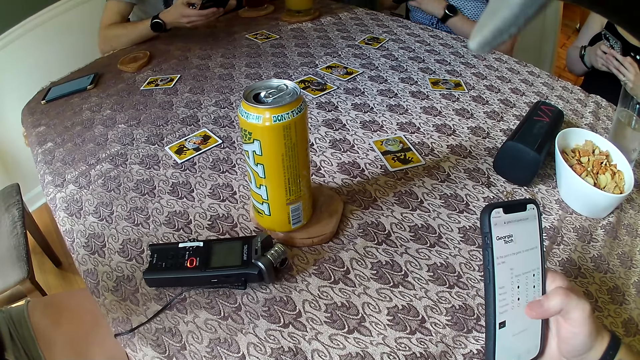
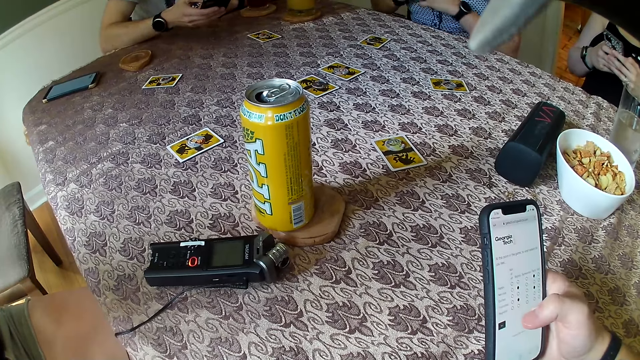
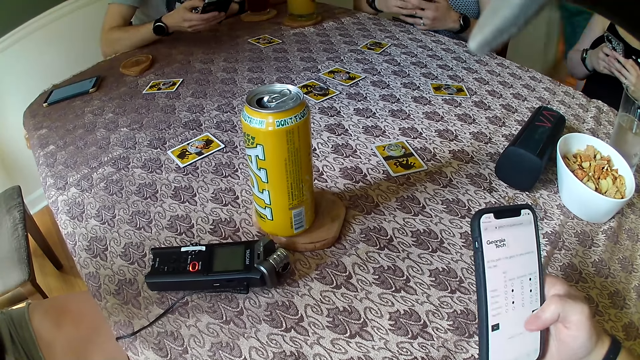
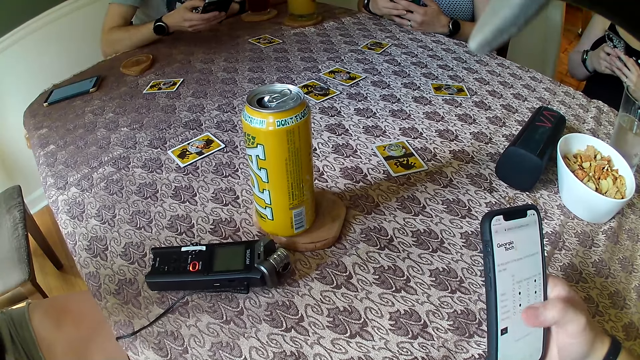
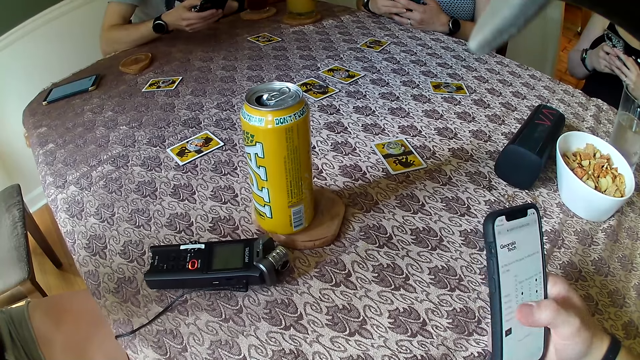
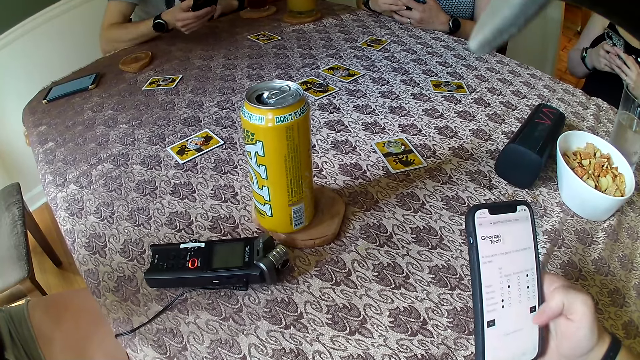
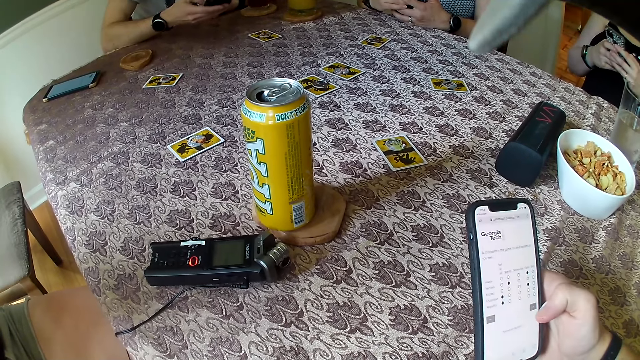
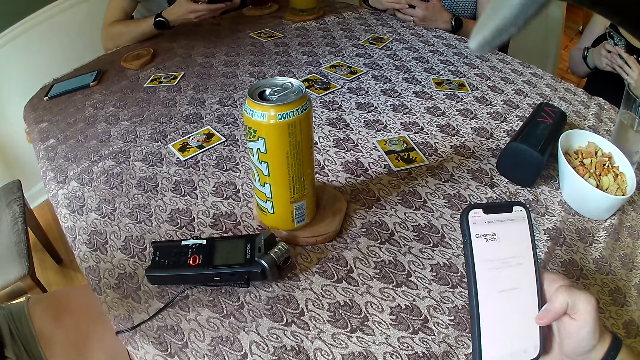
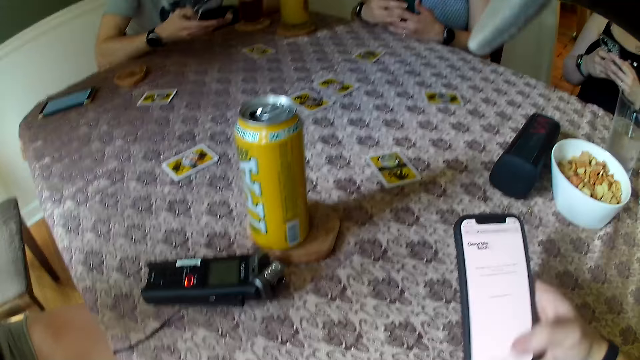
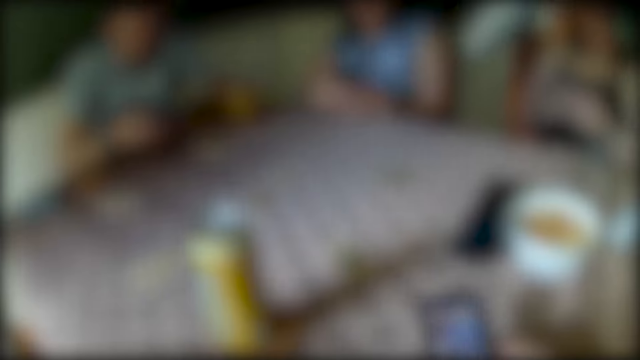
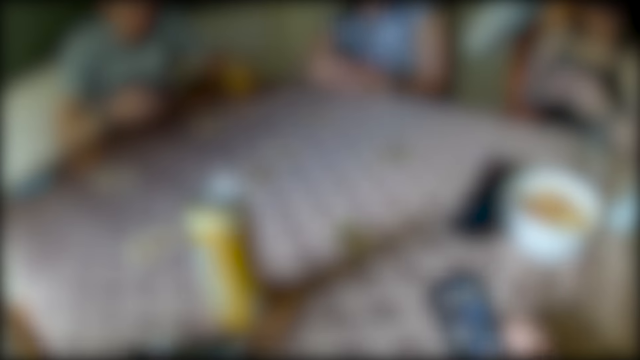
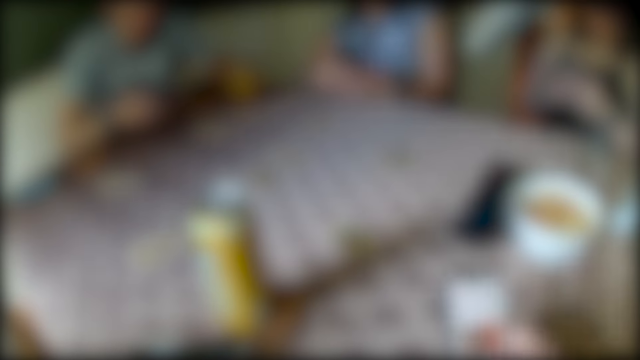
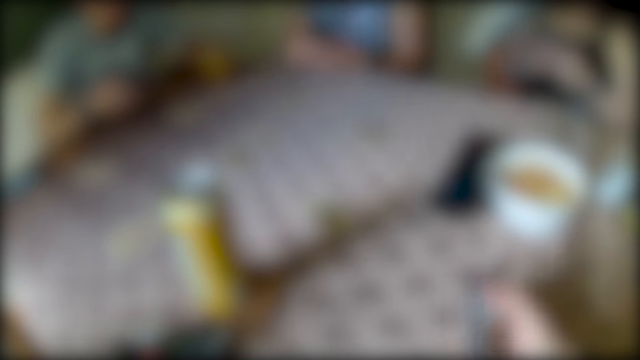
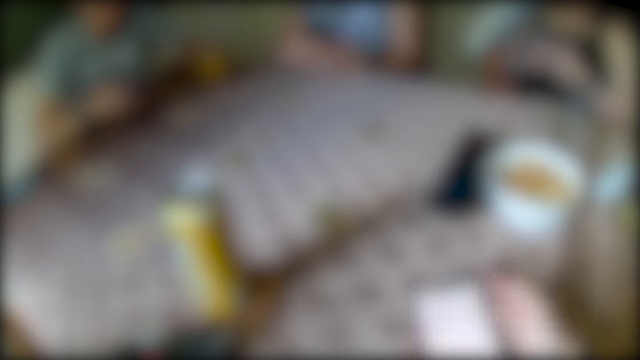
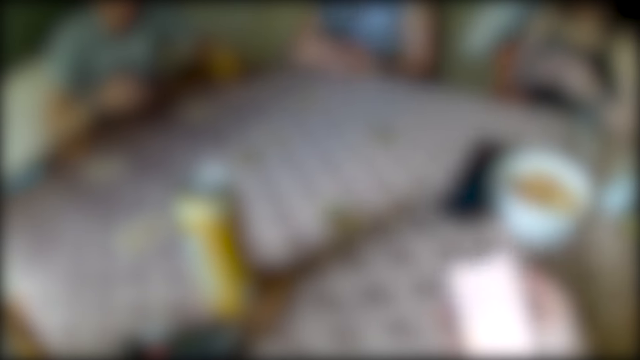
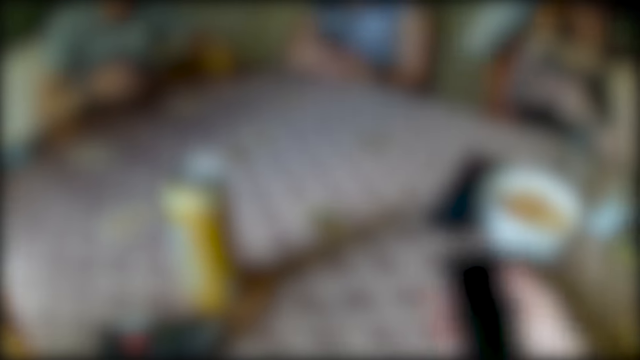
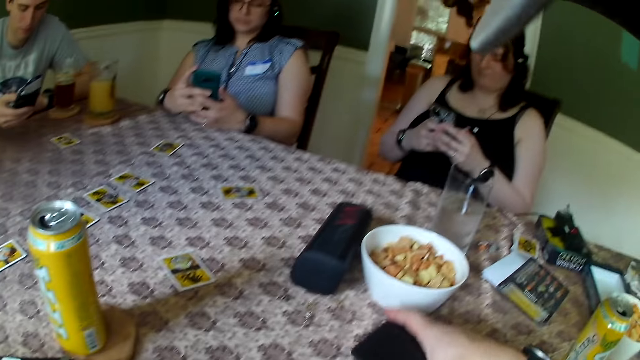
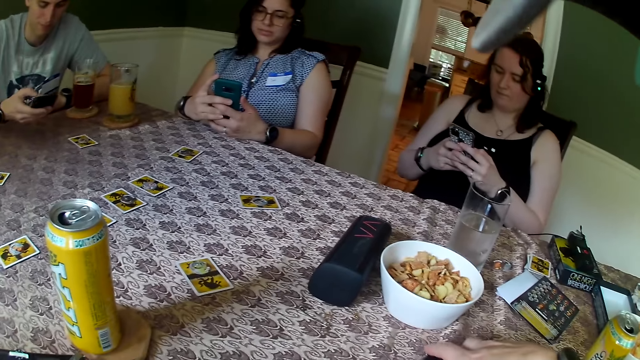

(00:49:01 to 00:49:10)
The woman places both hands on the table. The camera wearer looks around. They scroll a phone.

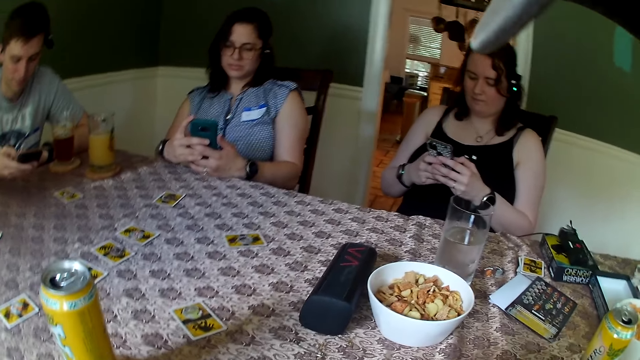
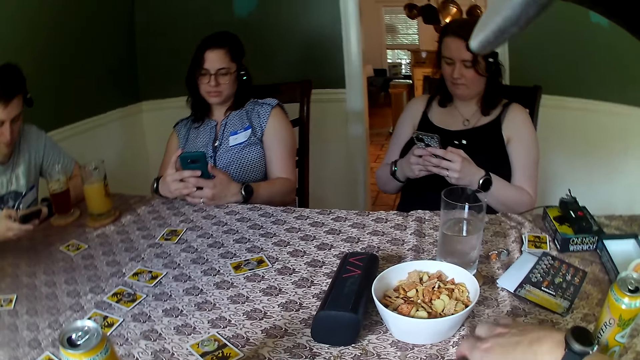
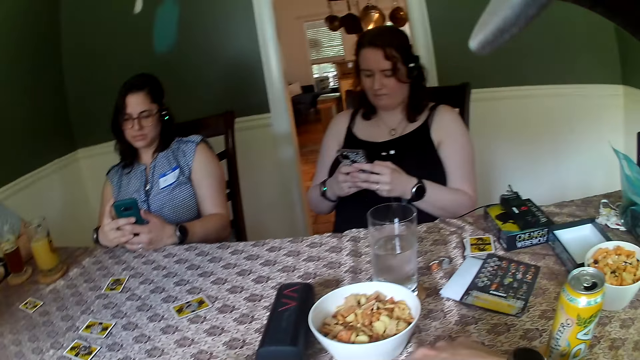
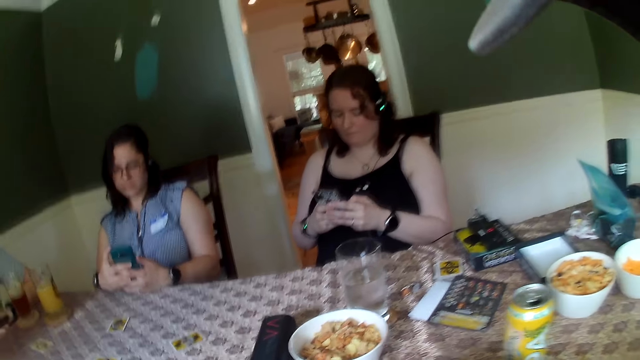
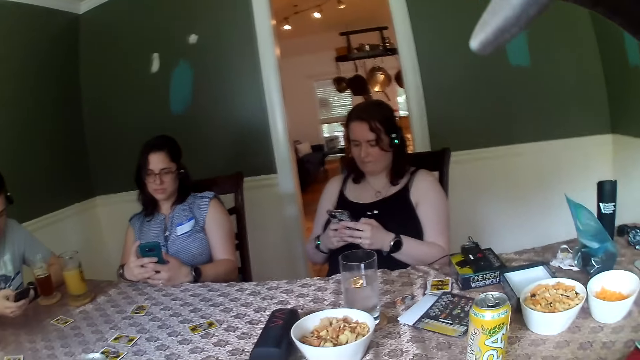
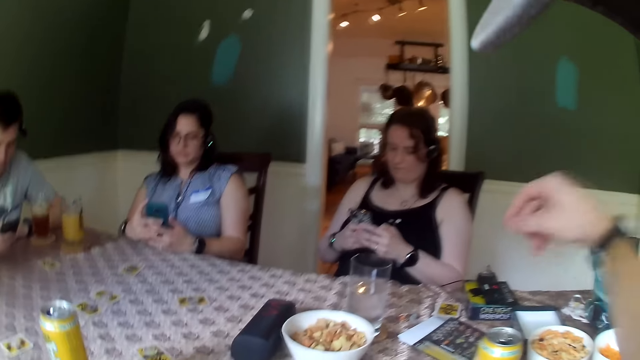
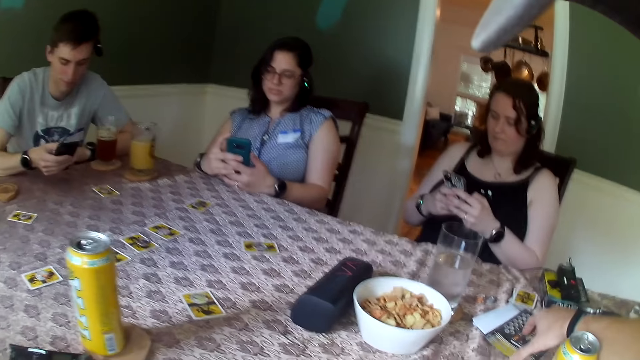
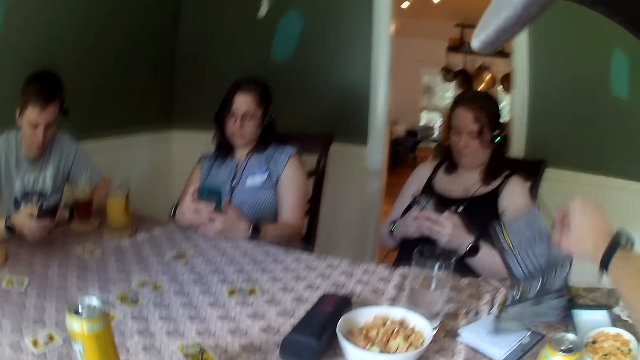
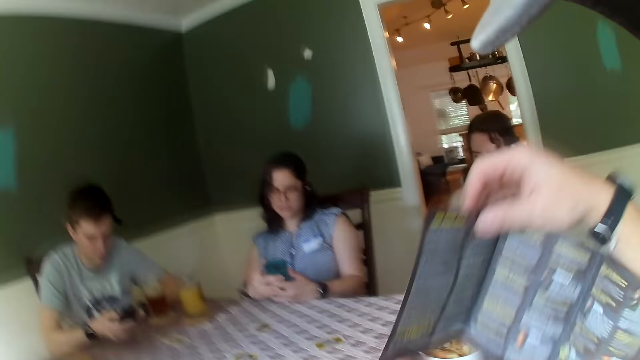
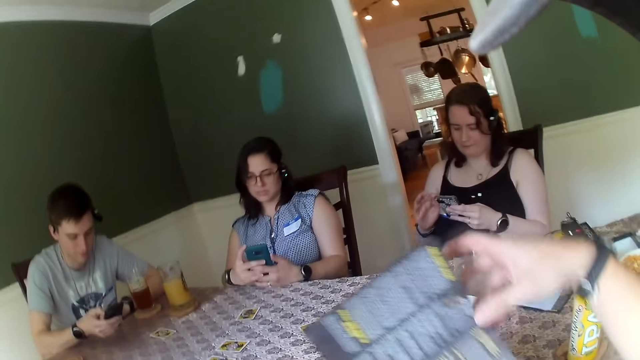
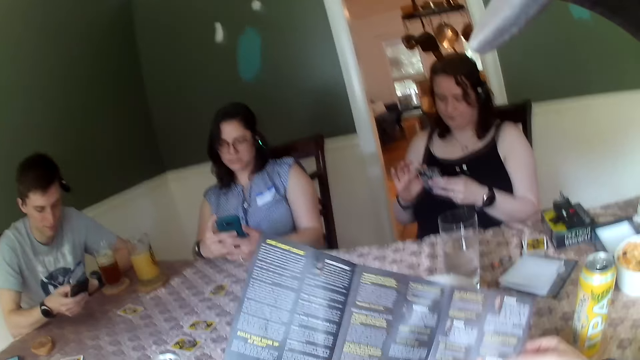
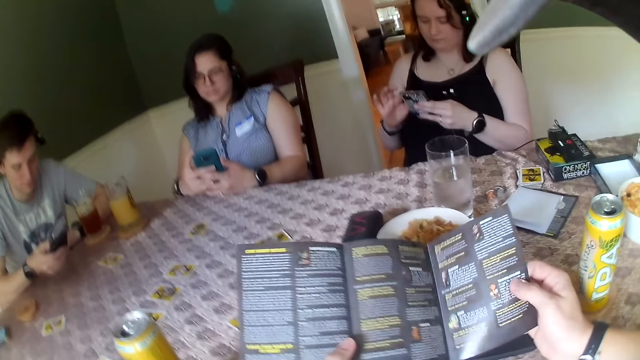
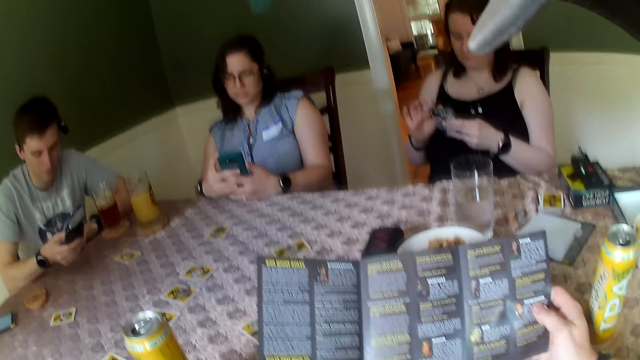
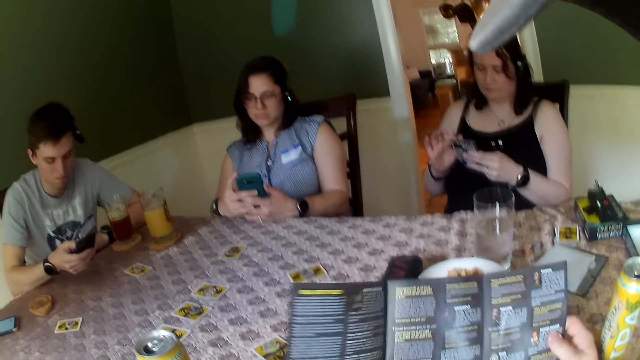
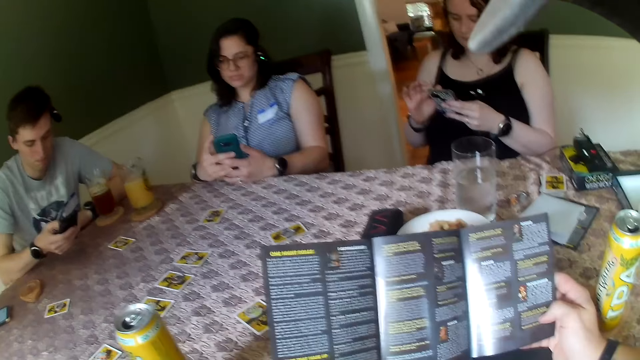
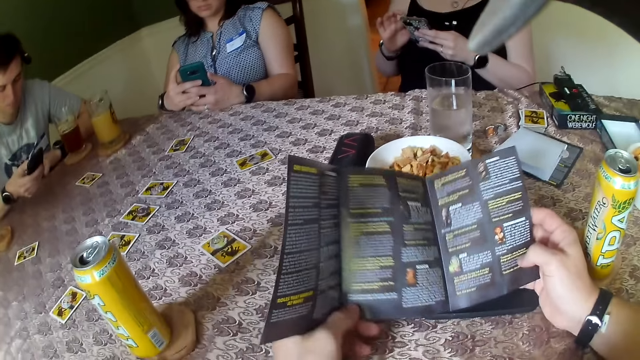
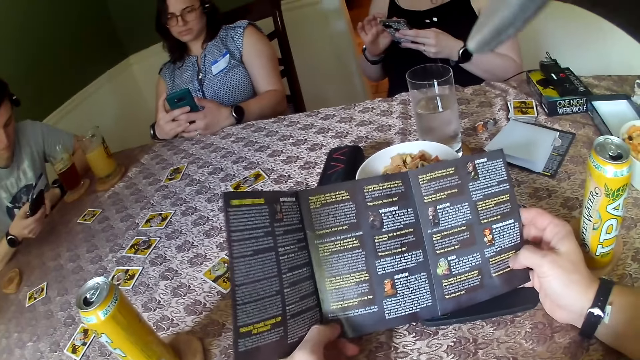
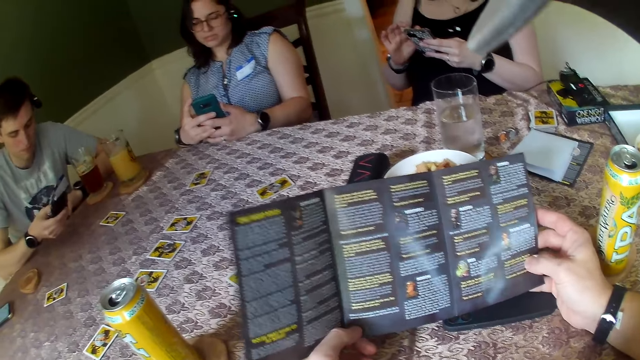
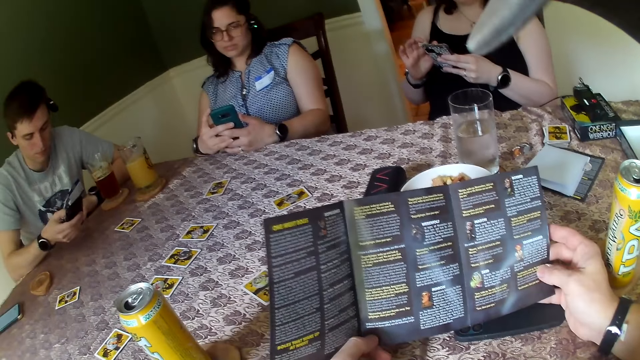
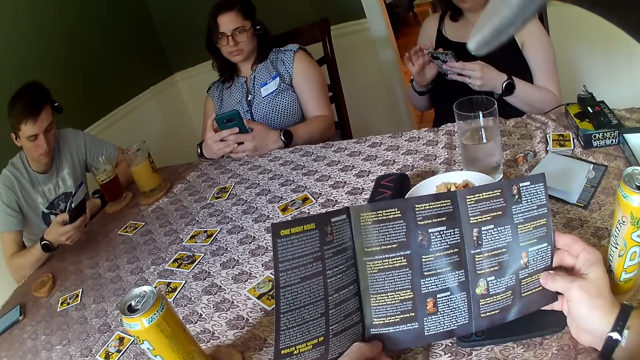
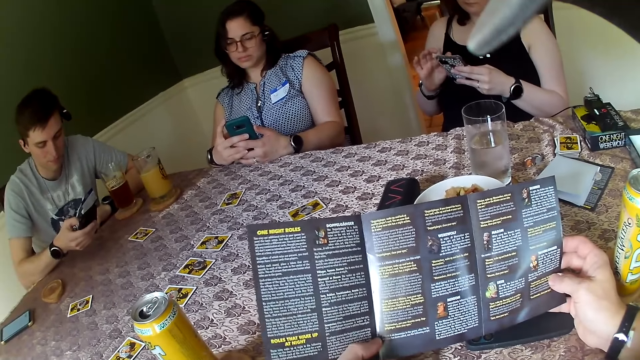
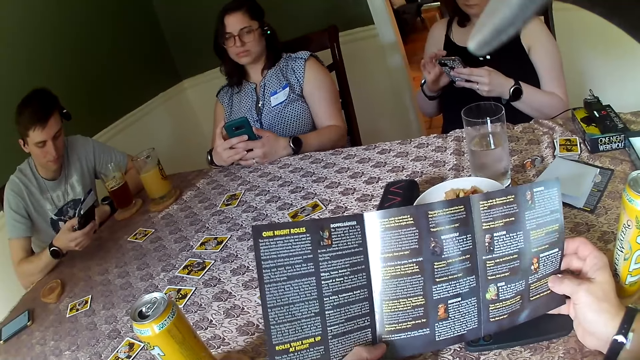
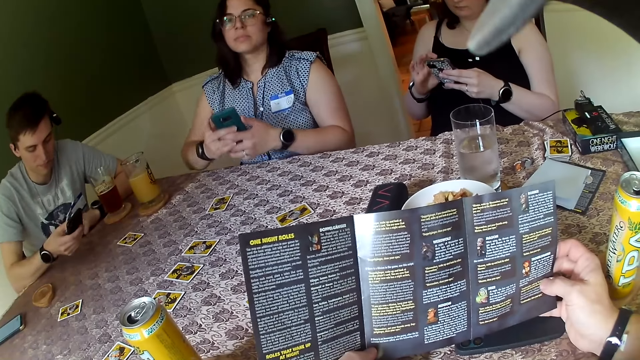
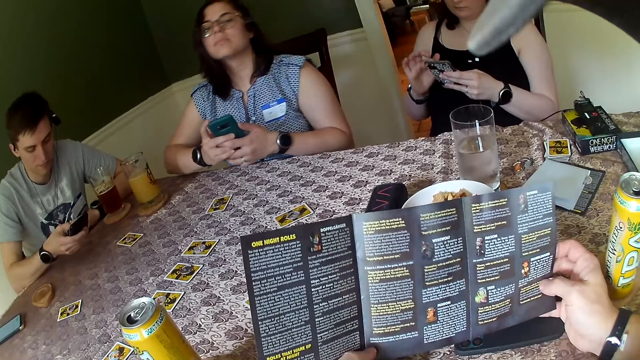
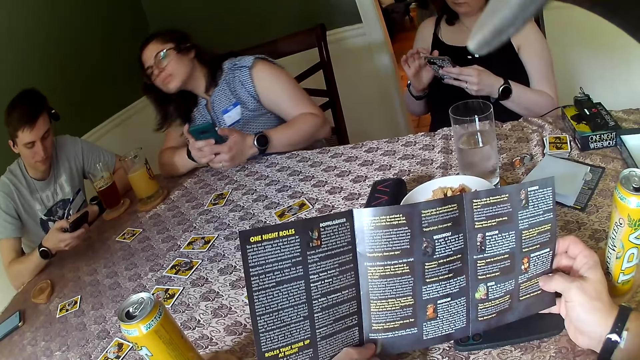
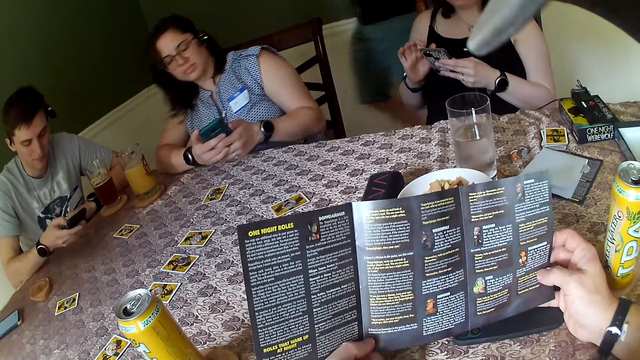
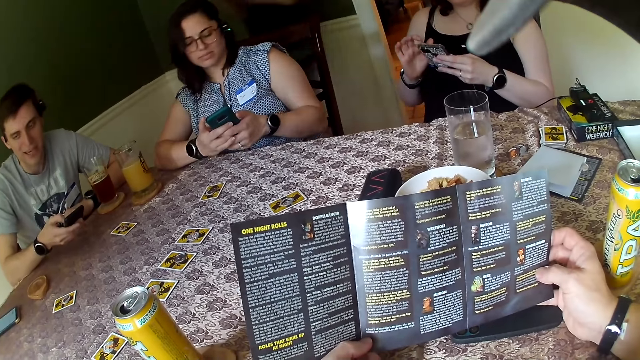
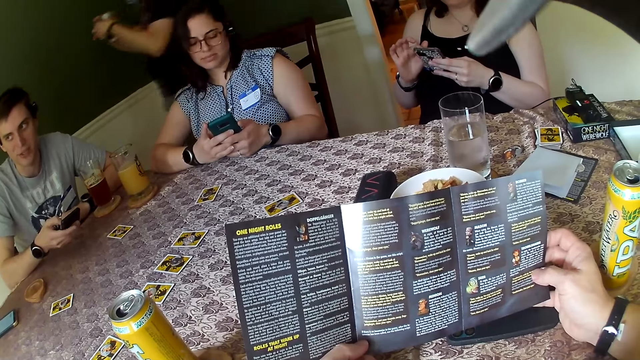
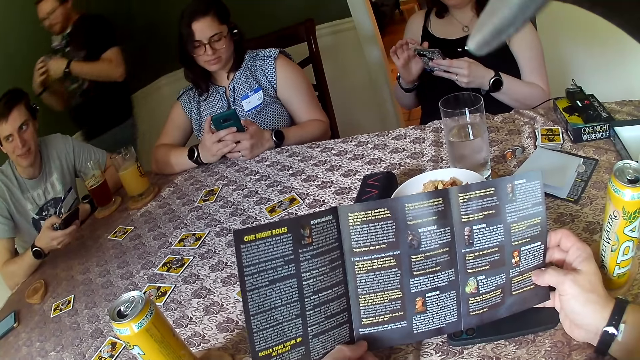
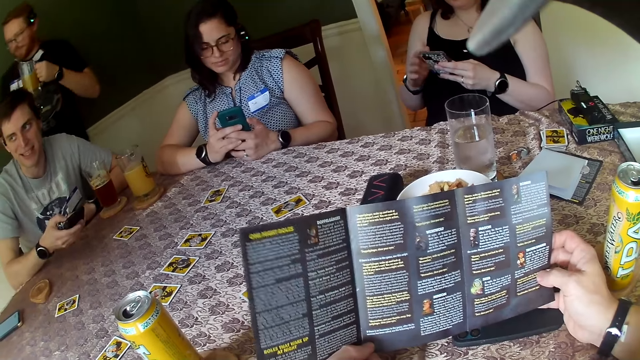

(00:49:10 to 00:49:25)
The camera wearer drops a phone on a table. He looks around. He picks up a paper from the table with his right hand and holds the paper in both hands. He reads the paper. A man walks into the game room from a kitchen. A man dialogues with a woman.
